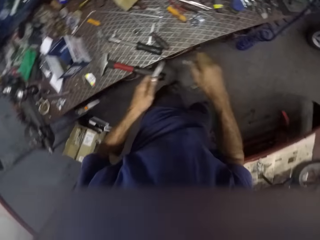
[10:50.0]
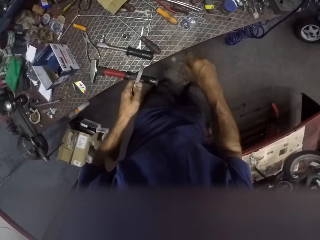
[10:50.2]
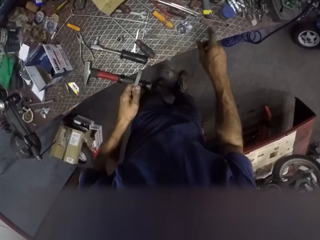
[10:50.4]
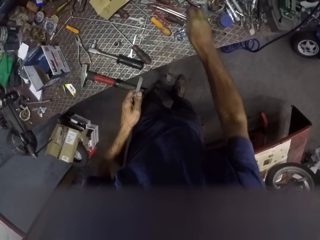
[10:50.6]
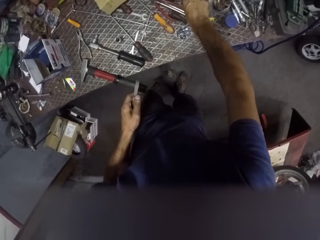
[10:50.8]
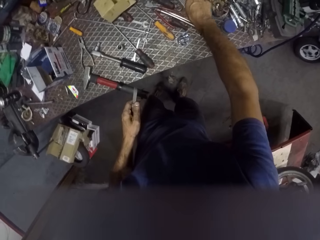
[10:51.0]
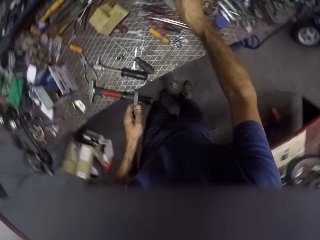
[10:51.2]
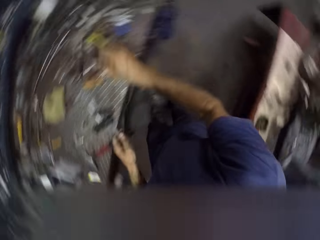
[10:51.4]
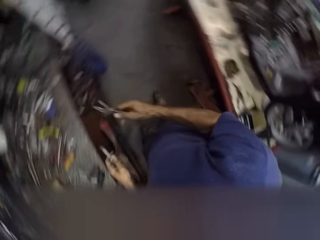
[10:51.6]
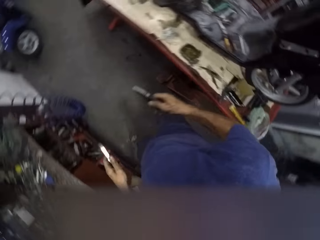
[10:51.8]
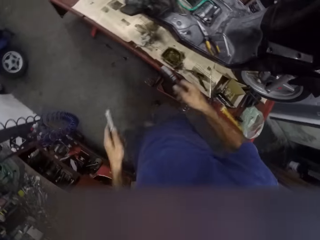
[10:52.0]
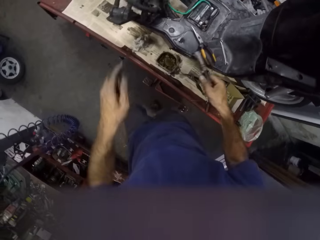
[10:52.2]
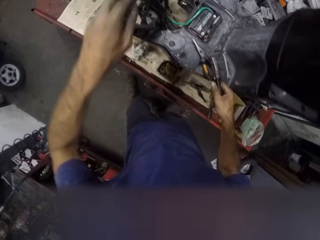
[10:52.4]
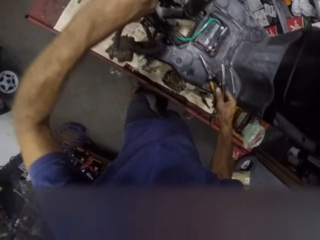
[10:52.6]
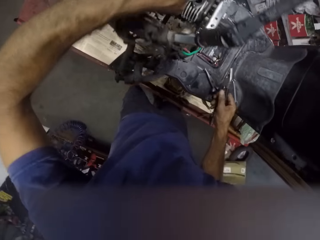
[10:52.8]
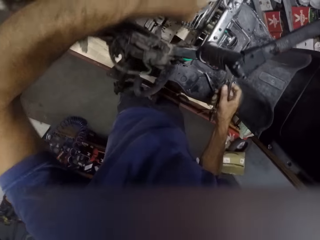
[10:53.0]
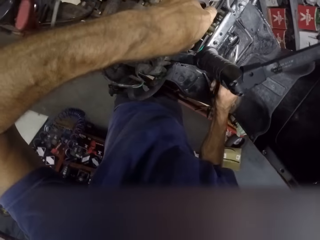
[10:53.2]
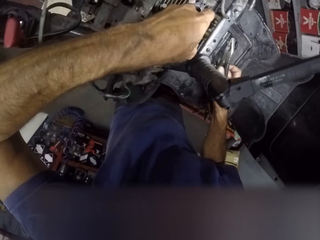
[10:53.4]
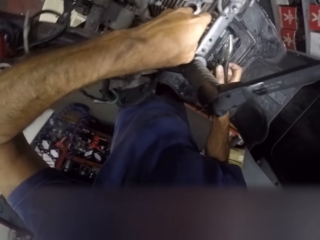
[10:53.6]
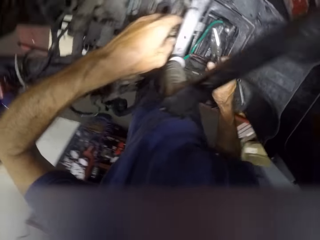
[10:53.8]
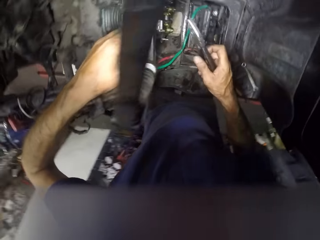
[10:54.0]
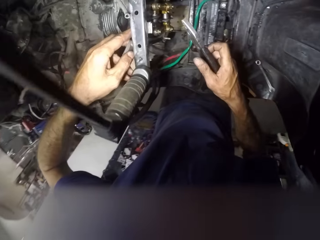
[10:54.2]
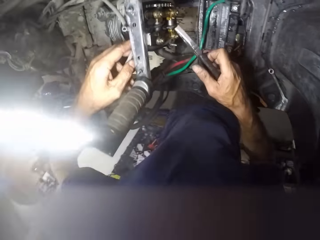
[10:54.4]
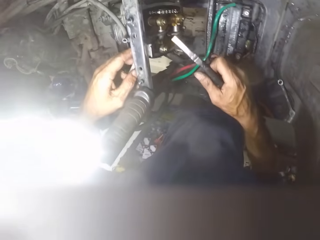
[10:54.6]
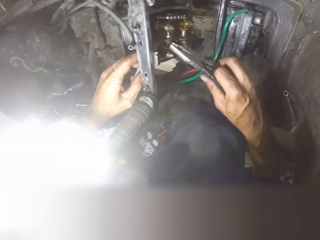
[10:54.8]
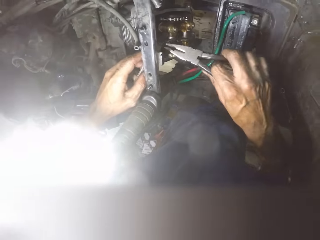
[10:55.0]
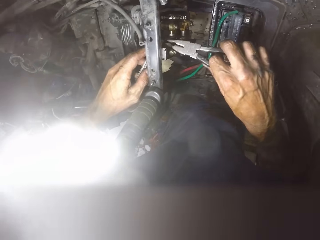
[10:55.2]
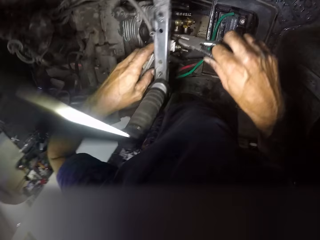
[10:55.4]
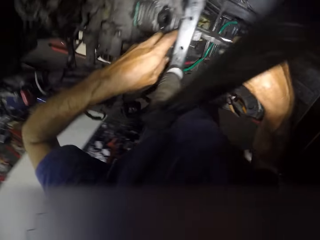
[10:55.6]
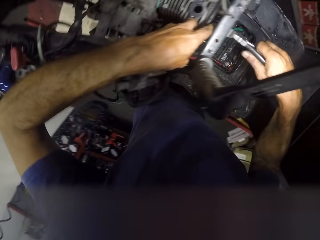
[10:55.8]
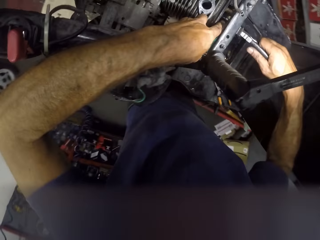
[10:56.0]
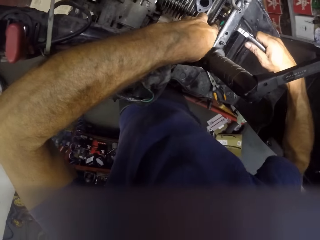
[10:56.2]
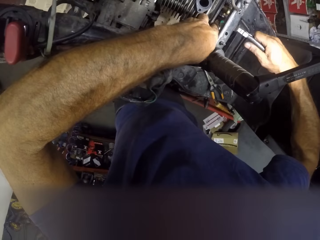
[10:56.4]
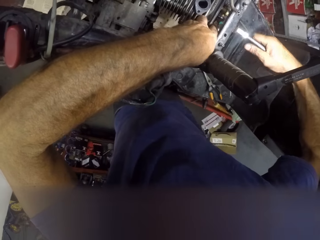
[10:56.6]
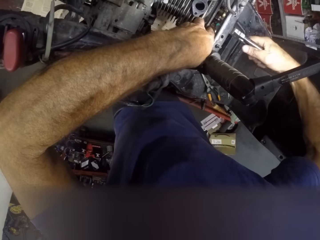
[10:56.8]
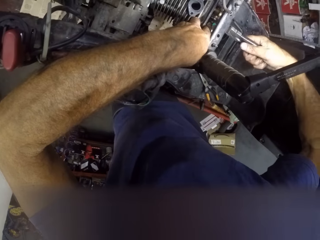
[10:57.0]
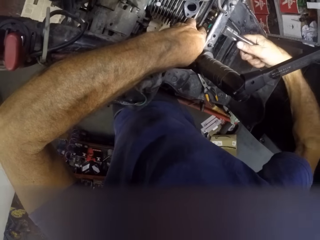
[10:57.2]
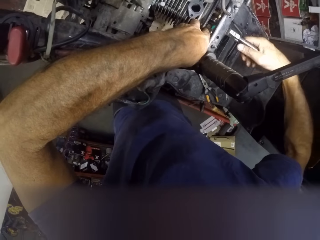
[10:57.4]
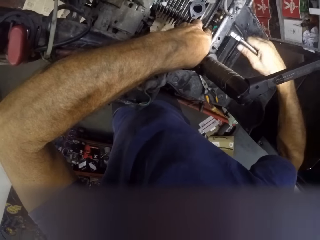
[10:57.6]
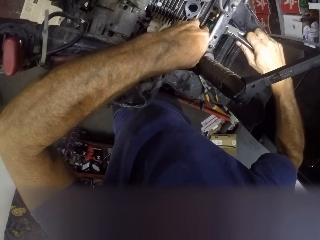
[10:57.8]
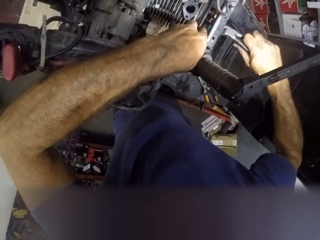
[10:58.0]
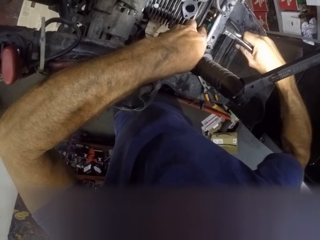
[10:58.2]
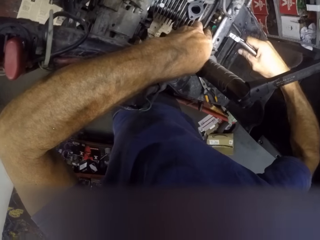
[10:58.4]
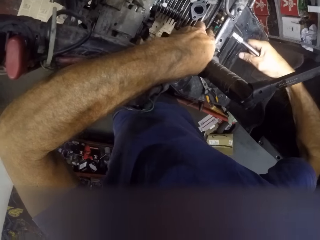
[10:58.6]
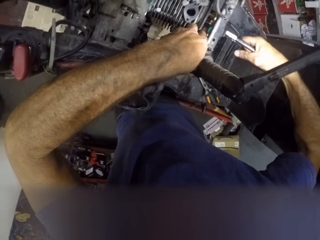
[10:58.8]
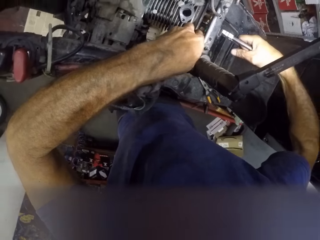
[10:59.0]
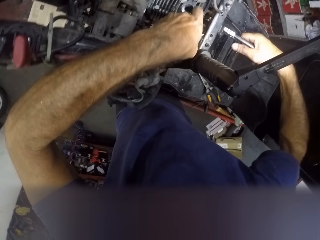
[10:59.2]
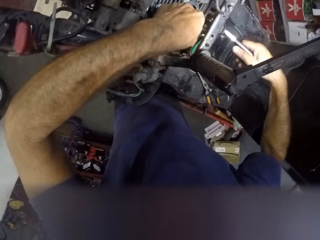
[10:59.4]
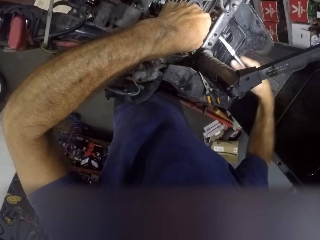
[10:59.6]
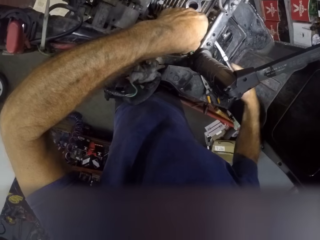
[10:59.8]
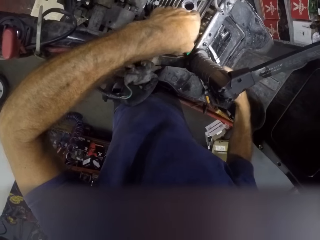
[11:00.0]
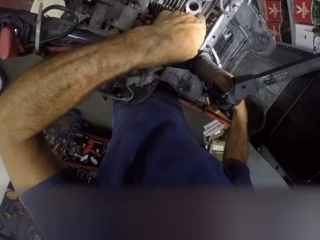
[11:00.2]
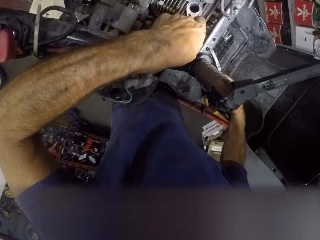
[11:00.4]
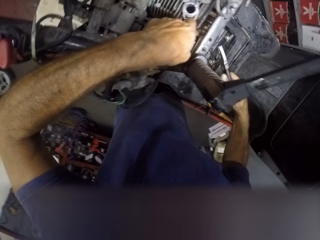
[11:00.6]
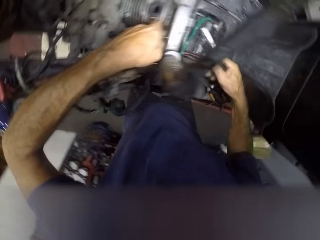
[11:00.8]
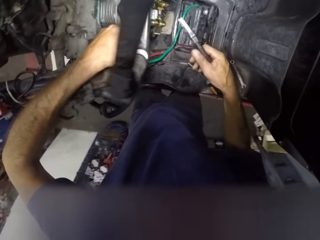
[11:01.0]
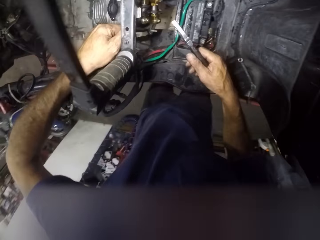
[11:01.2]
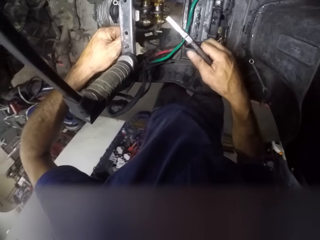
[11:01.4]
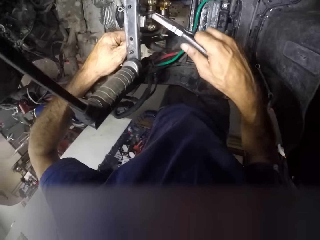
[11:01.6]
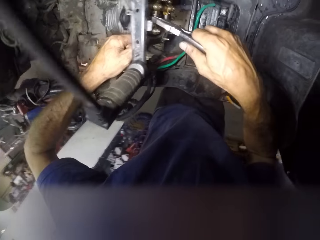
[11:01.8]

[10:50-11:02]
The camera wearer picks up another plier from a workbench. They tighten the nut in the engine with the plier and the spanner.

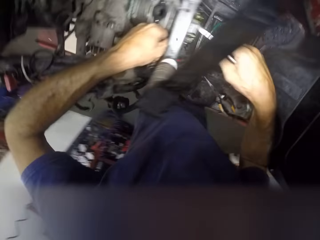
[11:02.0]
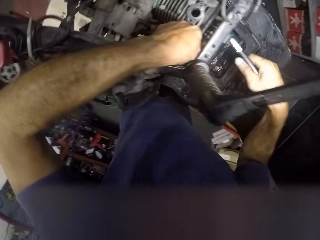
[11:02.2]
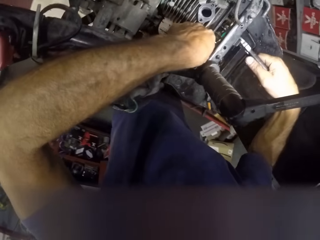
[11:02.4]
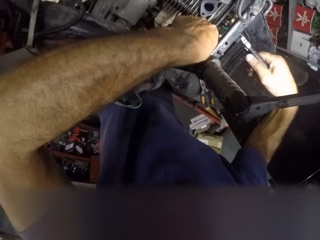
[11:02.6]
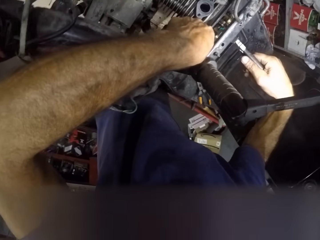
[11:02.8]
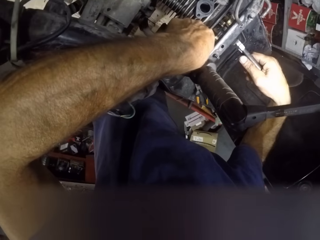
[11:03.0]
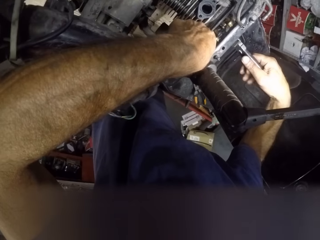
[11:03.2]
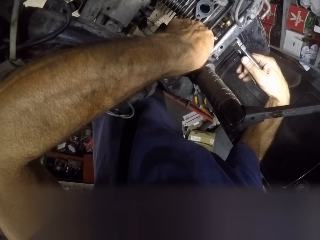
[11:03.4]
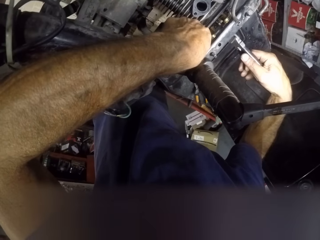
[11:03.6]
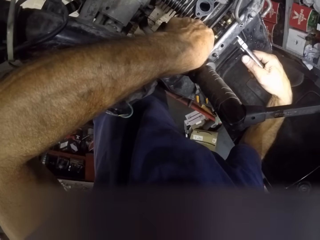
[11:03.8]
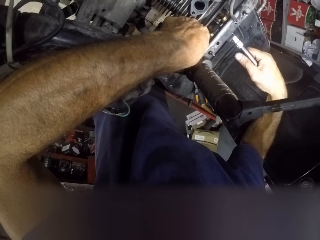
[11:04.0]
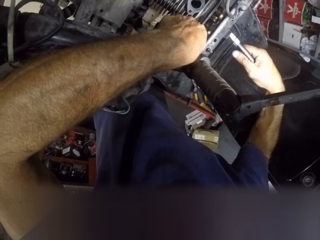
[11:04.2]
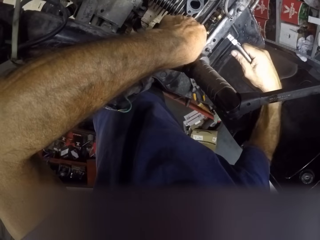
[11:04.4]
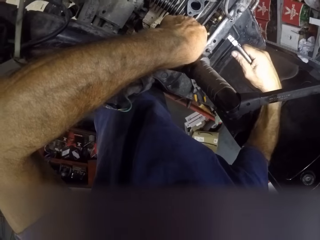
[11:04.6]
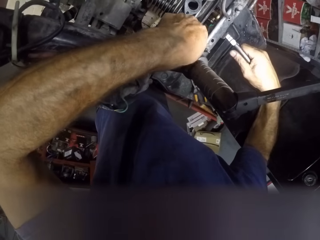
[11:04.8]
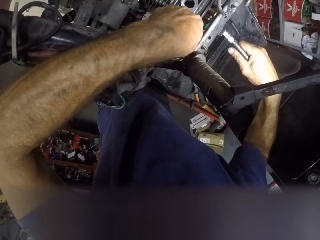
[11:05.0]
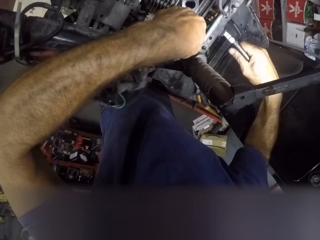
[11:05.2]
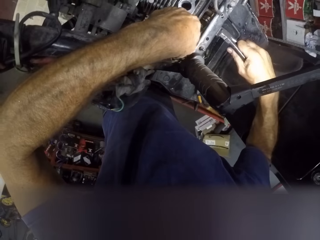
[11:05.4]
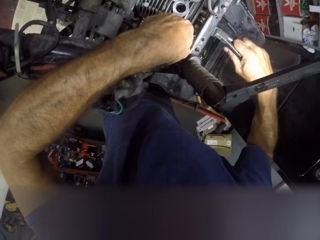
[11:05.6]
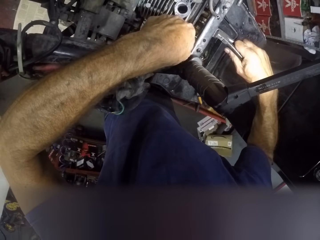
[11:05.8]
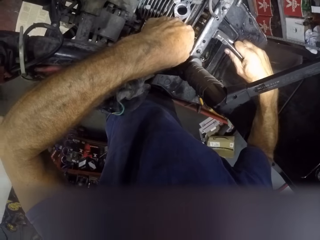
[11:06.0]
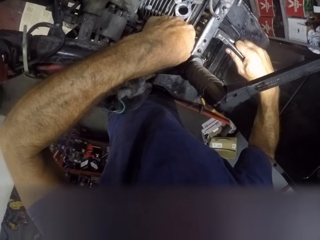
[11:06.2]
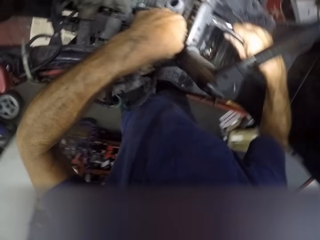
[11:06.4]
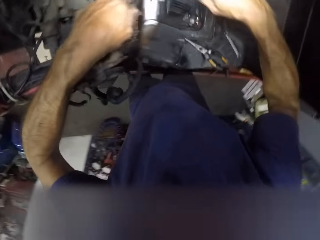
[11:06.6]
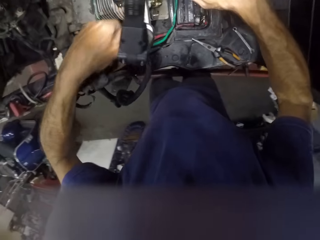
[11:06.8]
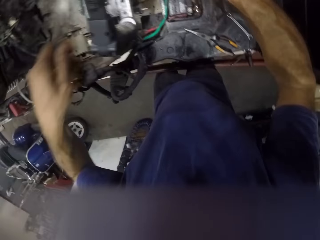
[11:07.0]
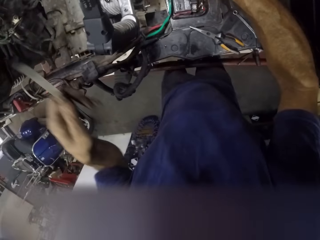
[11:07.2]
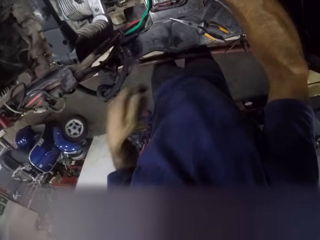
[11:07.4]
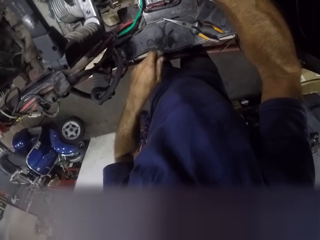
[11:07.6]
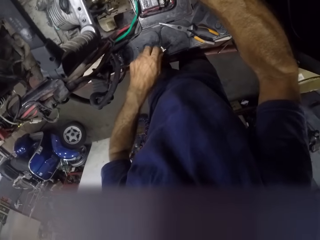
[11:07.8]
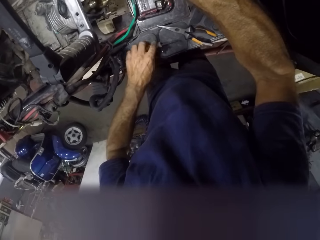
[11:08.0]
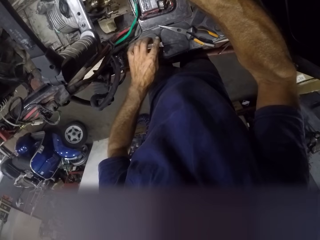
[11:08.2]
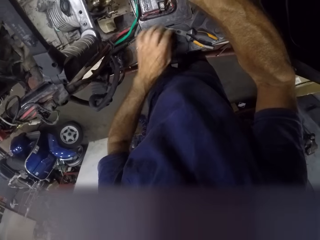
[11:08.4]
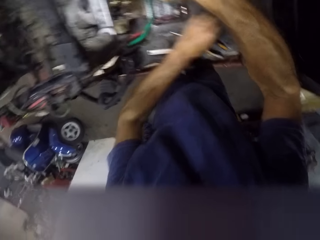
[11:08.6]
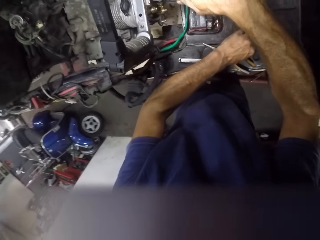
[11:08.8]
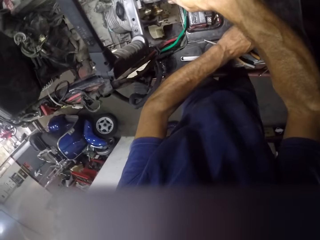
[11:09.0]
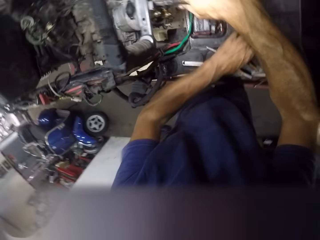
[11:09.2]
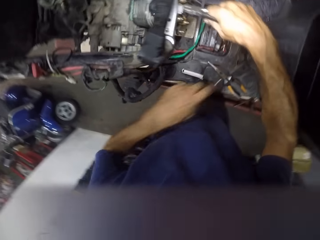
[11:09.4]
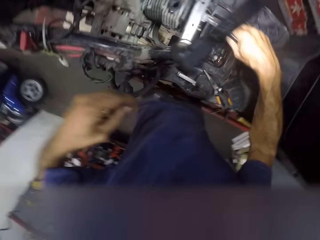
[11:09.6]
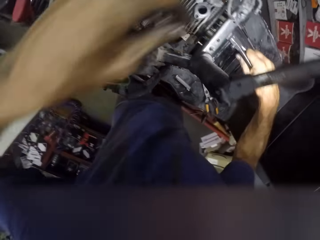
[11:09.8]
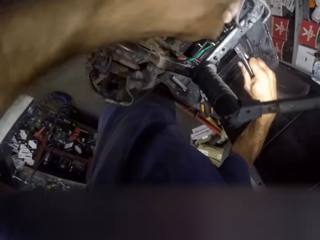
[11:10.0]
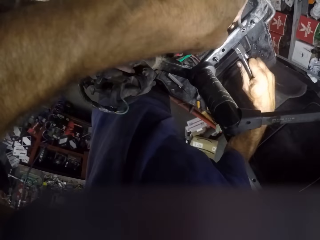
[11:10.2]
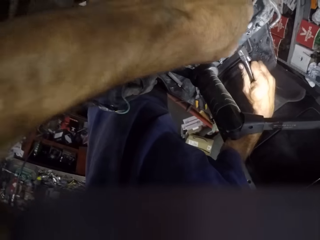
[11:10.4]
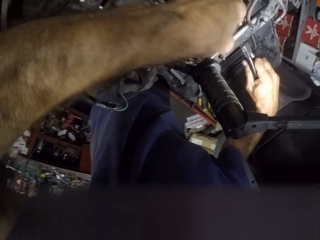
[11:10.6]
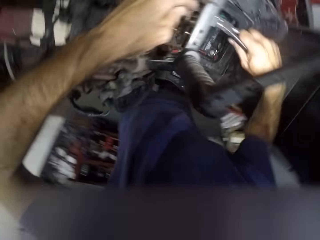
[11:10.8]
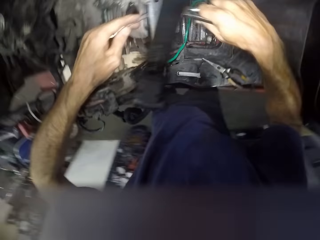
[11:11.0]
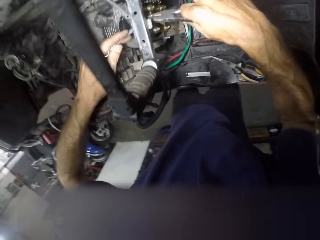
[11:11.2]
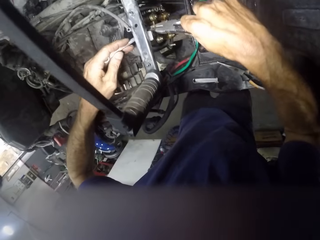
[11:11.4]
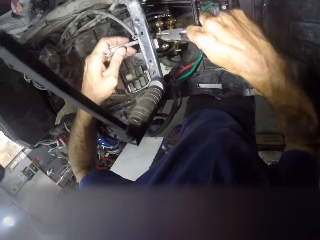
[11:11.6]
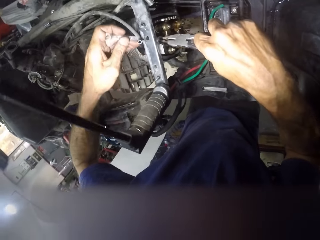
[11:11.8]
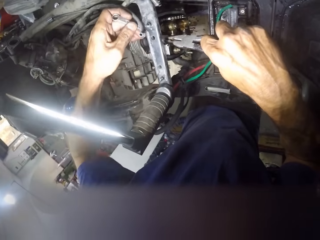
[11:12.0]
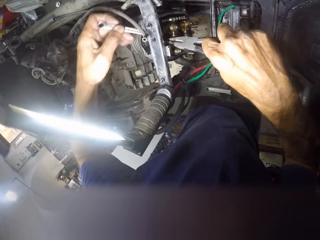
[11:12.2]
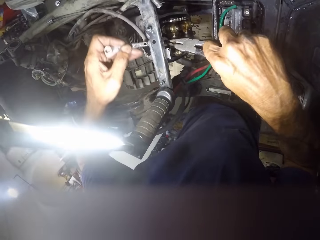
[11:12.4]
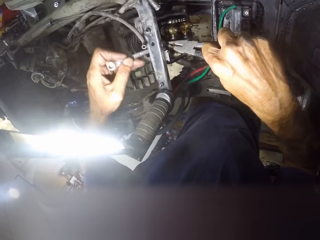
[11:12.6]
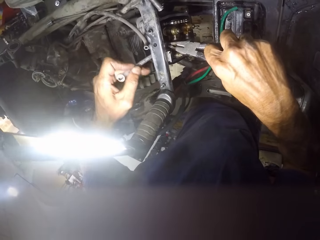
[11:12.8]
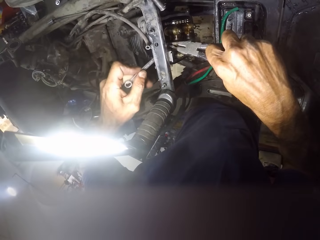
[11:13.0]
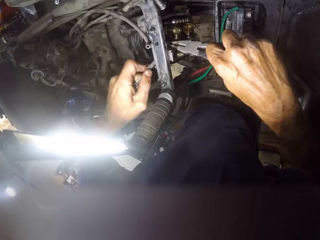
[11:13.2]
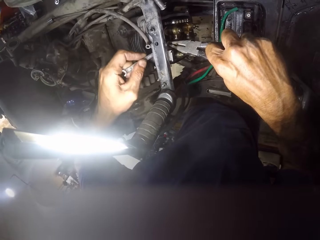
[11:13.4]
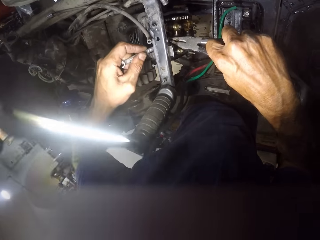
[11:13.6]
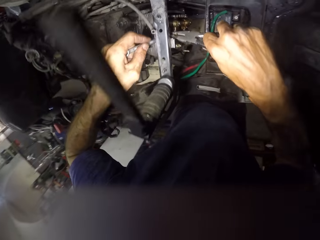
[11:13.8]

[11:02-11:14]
The camera wearer puts a wrench down. They change the spanner. They tighten the nut with the plier and the spanner. They take another wrench.
